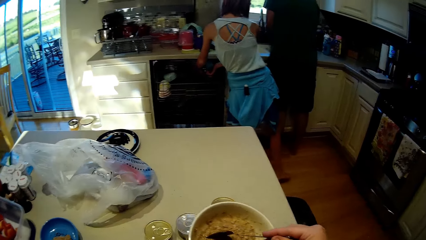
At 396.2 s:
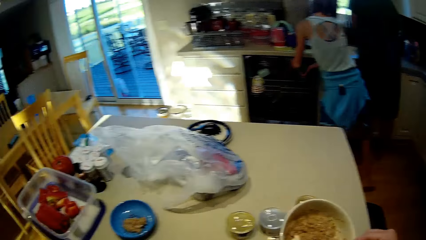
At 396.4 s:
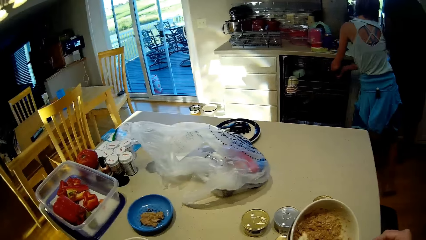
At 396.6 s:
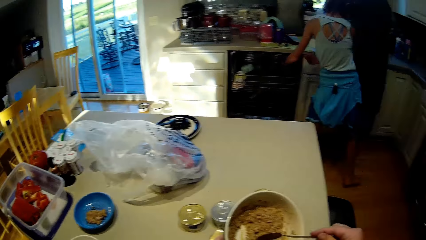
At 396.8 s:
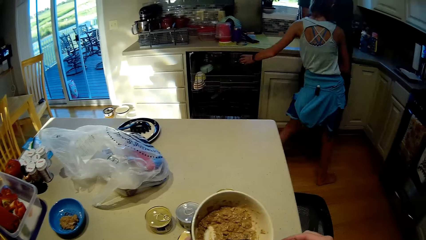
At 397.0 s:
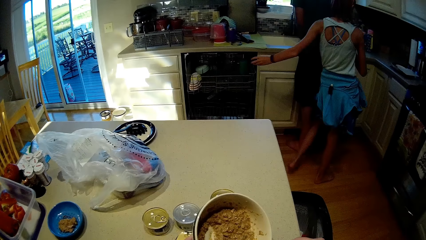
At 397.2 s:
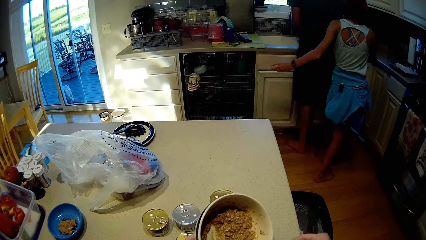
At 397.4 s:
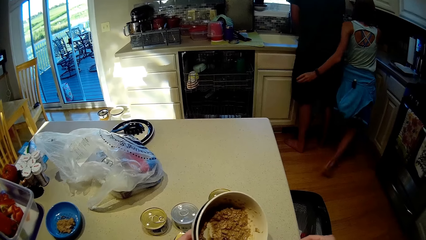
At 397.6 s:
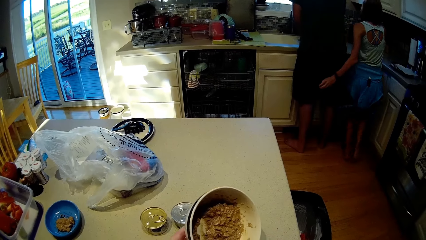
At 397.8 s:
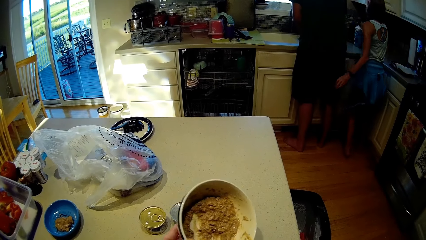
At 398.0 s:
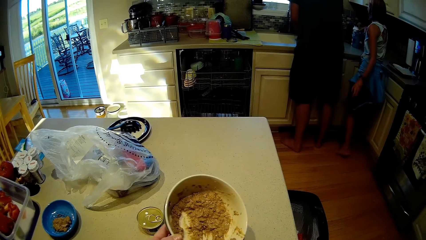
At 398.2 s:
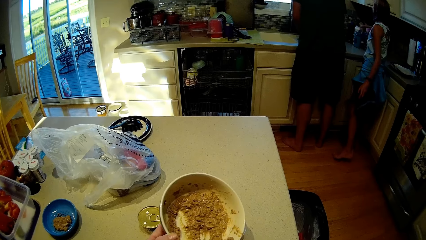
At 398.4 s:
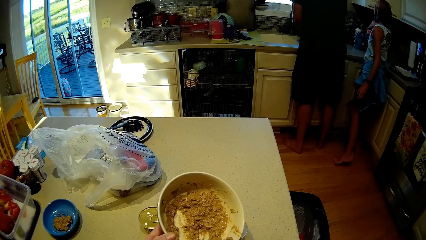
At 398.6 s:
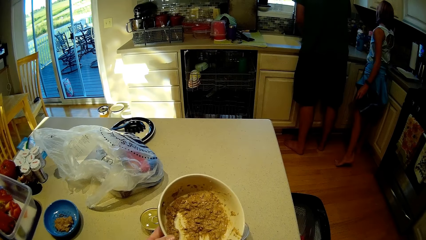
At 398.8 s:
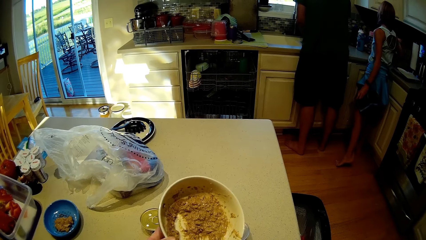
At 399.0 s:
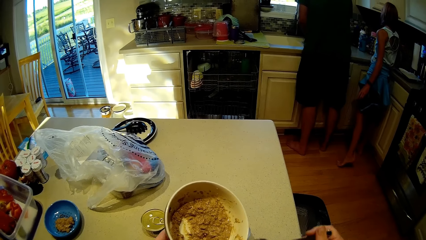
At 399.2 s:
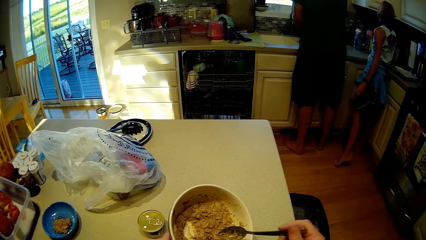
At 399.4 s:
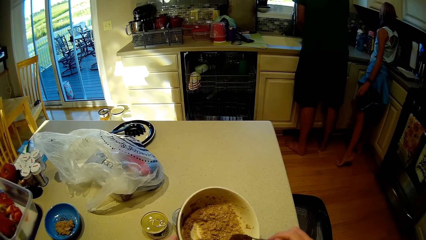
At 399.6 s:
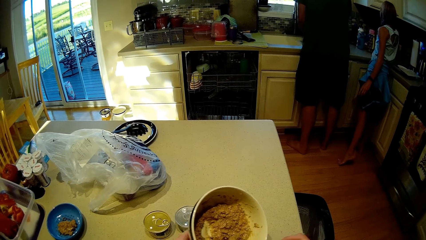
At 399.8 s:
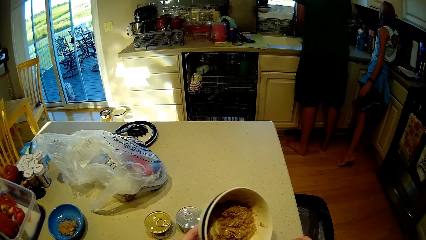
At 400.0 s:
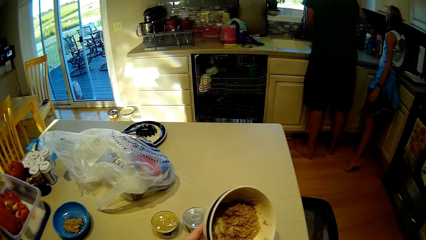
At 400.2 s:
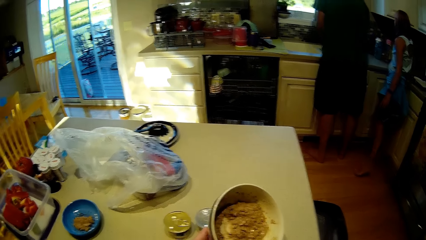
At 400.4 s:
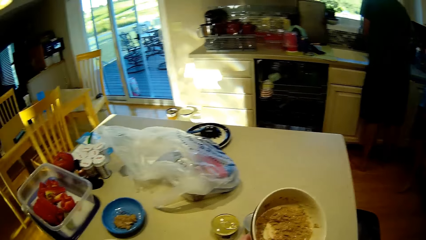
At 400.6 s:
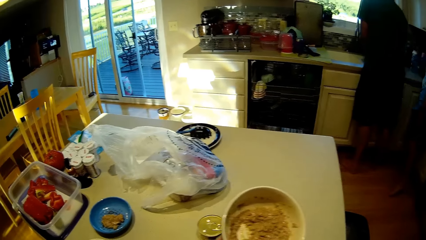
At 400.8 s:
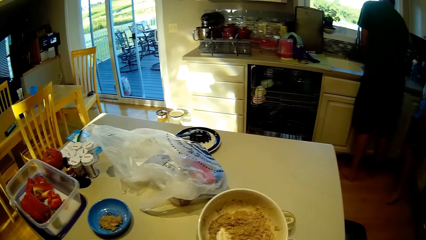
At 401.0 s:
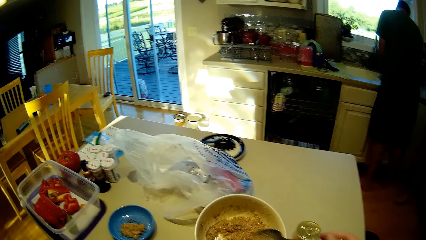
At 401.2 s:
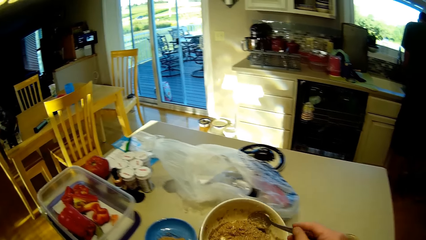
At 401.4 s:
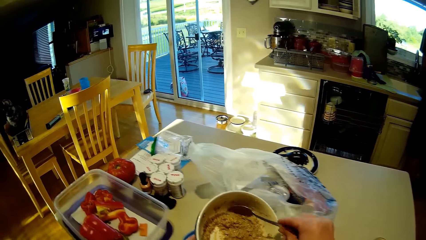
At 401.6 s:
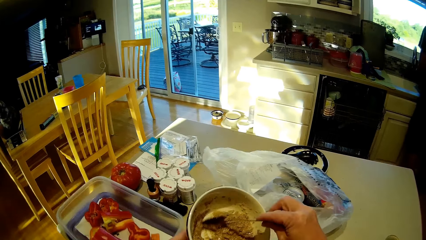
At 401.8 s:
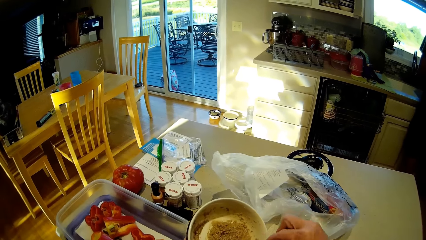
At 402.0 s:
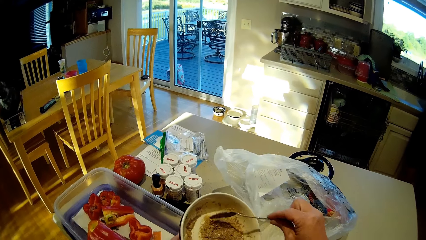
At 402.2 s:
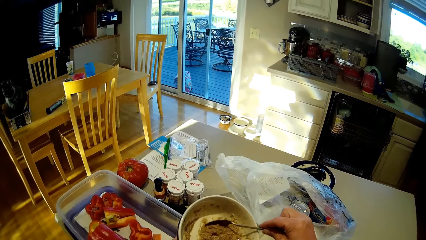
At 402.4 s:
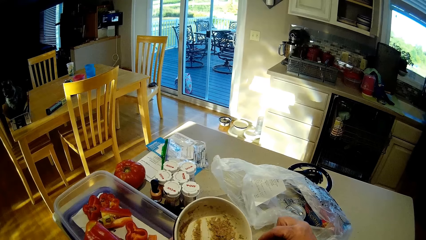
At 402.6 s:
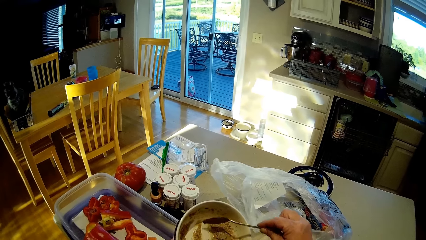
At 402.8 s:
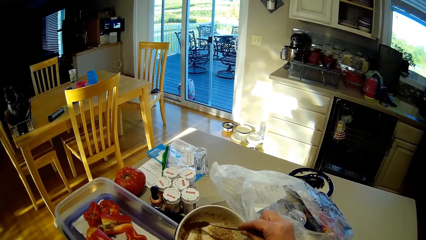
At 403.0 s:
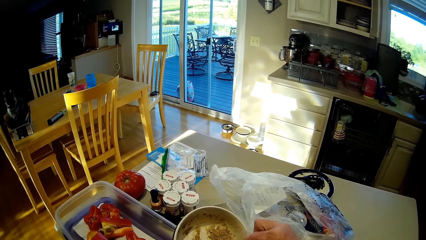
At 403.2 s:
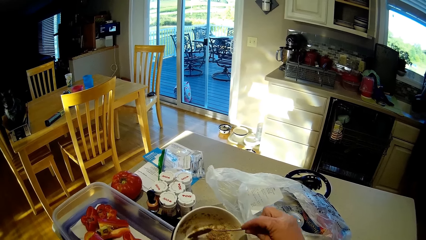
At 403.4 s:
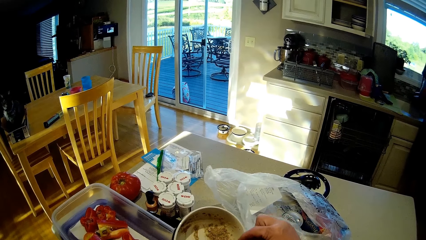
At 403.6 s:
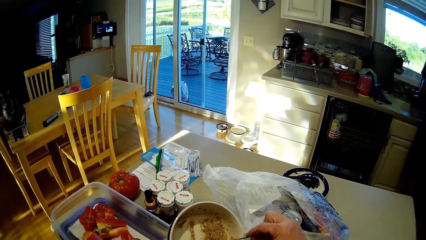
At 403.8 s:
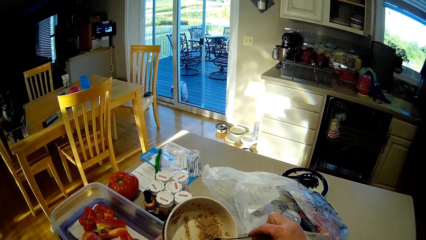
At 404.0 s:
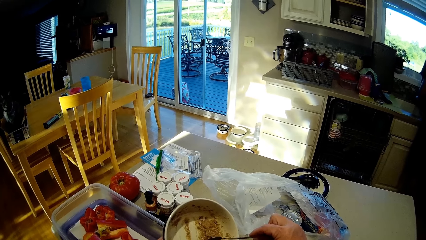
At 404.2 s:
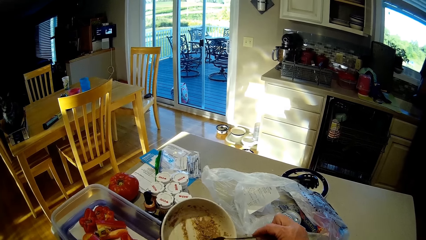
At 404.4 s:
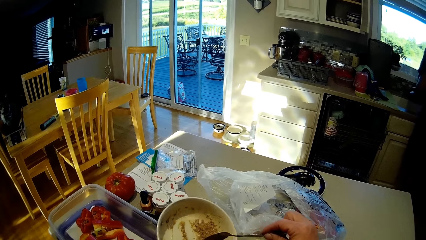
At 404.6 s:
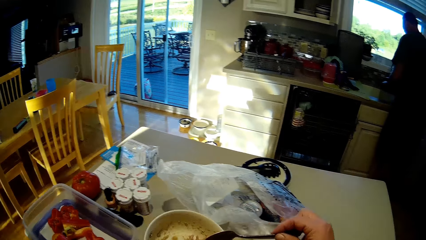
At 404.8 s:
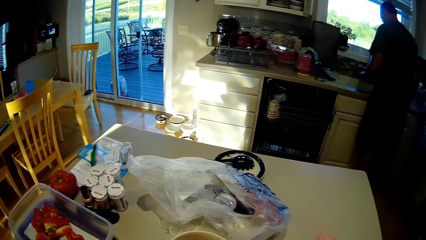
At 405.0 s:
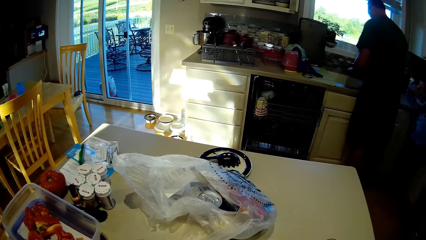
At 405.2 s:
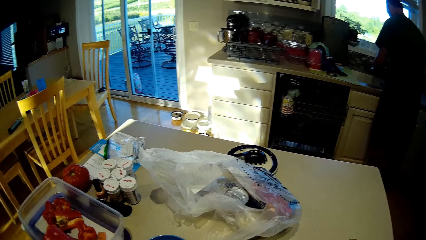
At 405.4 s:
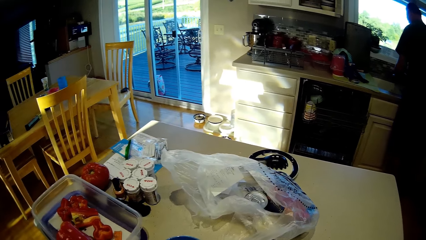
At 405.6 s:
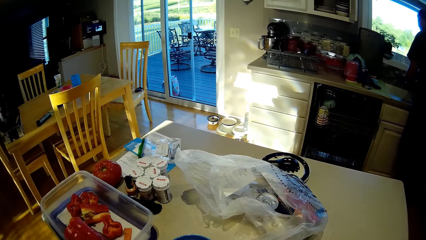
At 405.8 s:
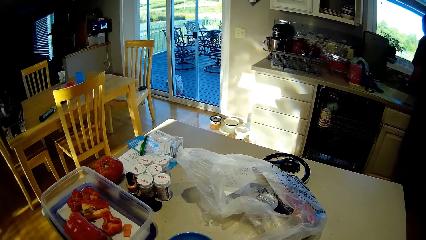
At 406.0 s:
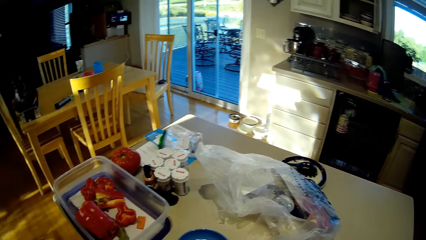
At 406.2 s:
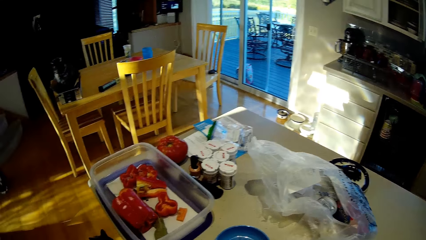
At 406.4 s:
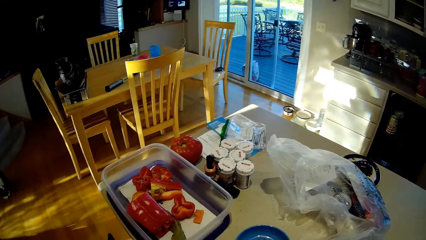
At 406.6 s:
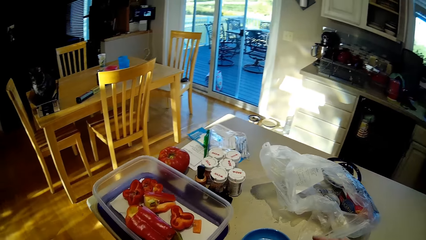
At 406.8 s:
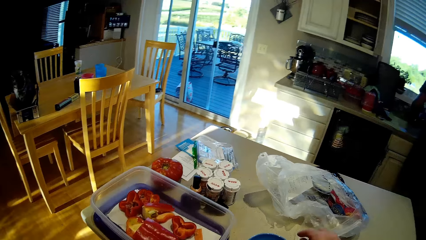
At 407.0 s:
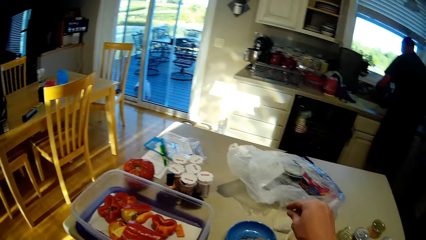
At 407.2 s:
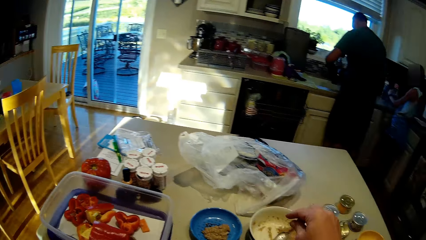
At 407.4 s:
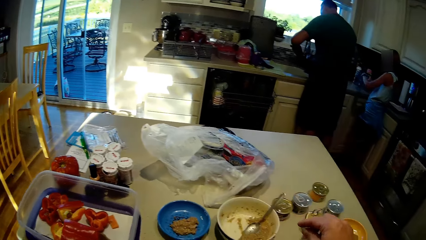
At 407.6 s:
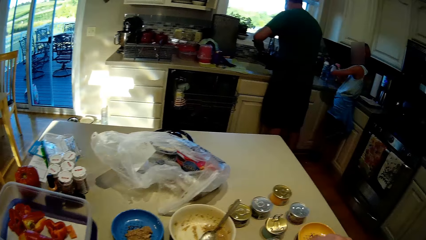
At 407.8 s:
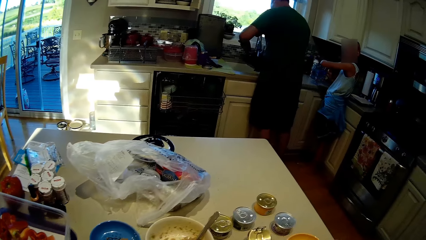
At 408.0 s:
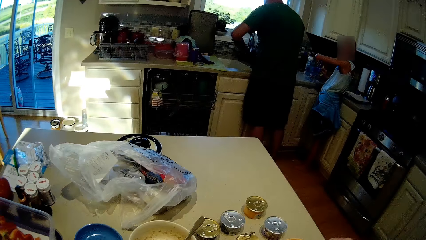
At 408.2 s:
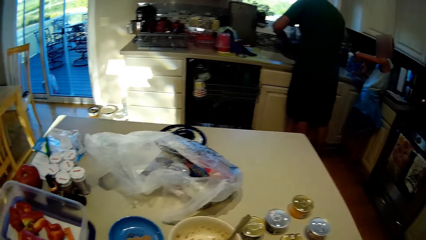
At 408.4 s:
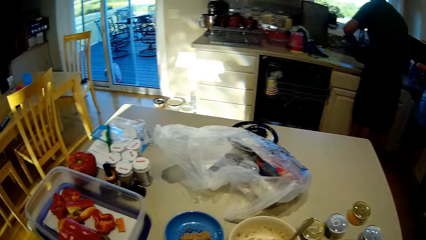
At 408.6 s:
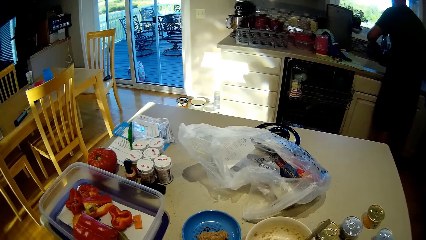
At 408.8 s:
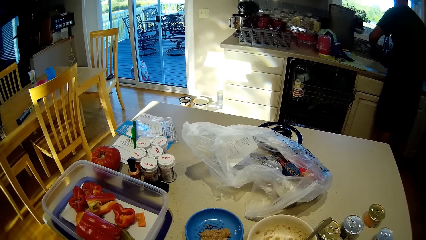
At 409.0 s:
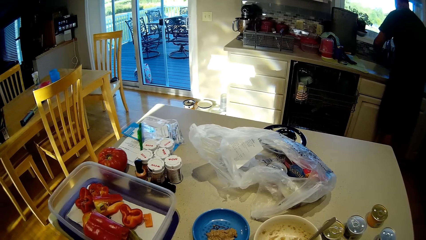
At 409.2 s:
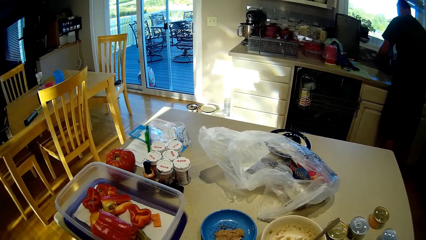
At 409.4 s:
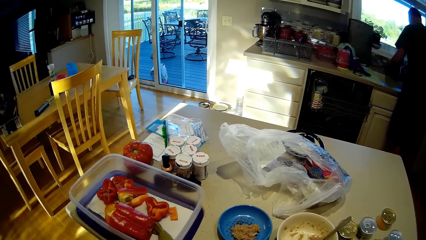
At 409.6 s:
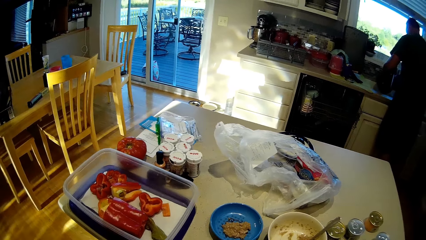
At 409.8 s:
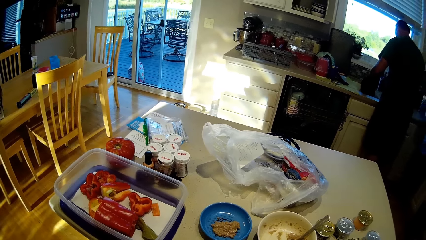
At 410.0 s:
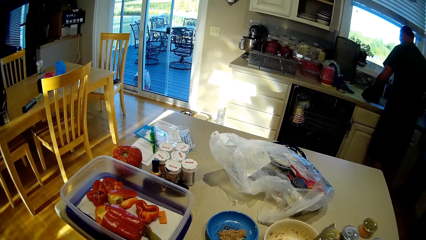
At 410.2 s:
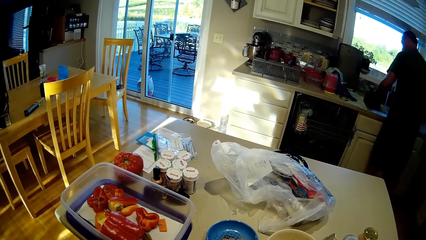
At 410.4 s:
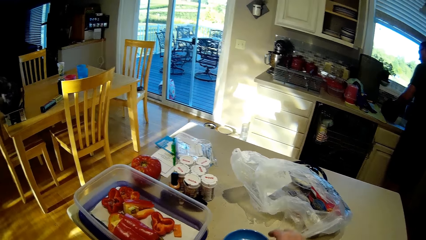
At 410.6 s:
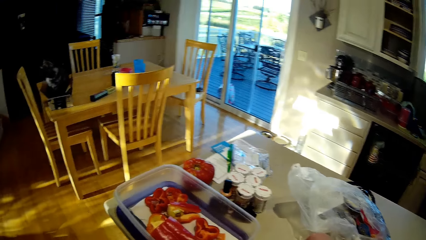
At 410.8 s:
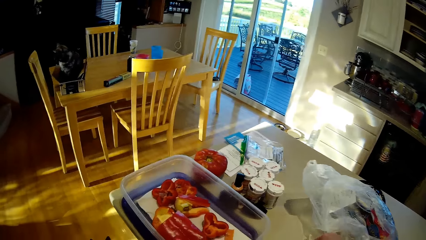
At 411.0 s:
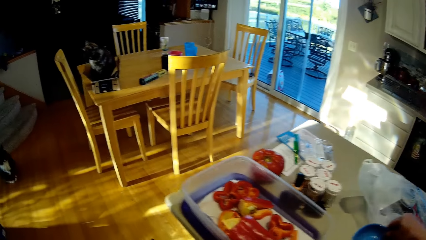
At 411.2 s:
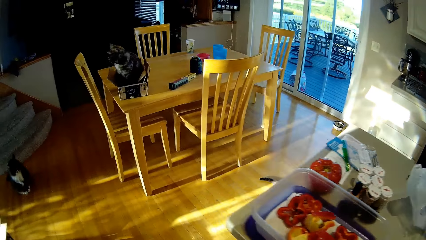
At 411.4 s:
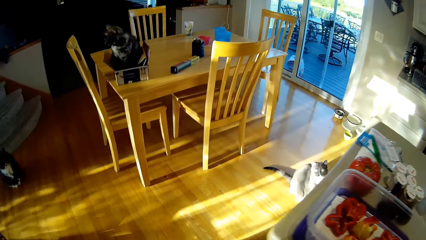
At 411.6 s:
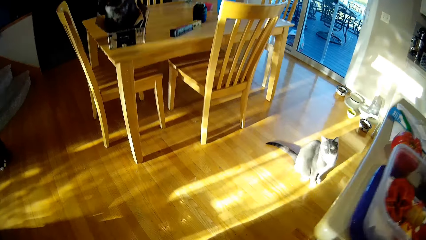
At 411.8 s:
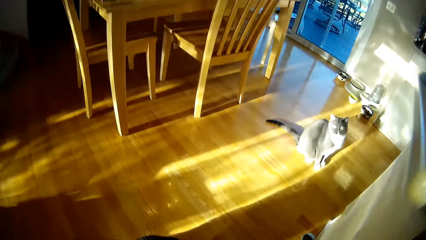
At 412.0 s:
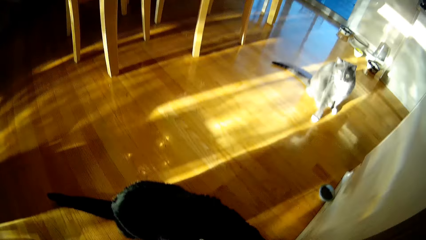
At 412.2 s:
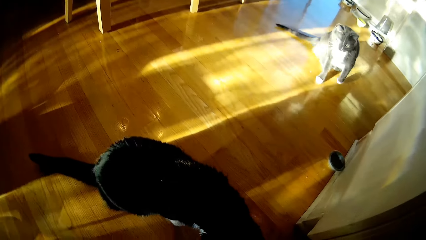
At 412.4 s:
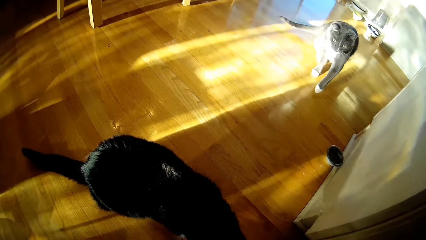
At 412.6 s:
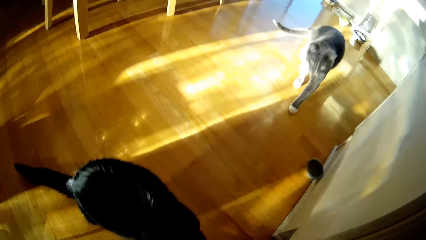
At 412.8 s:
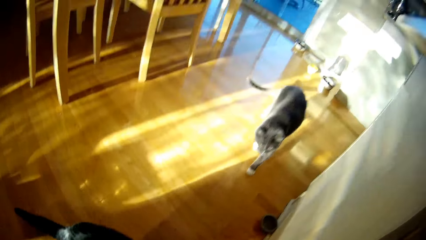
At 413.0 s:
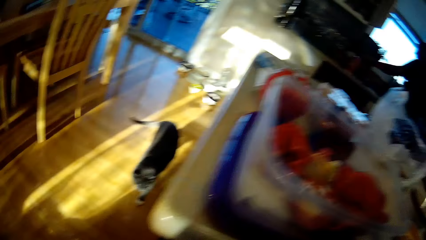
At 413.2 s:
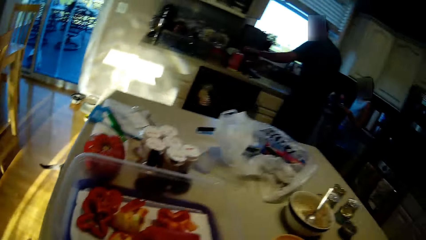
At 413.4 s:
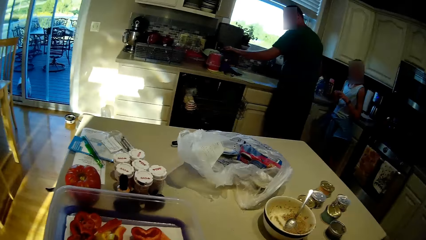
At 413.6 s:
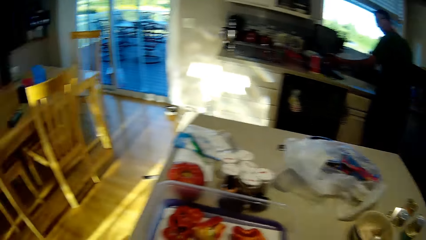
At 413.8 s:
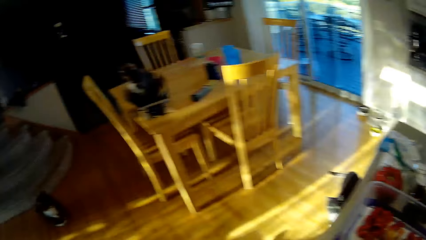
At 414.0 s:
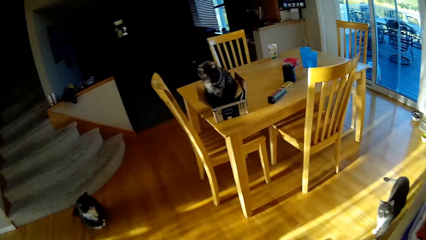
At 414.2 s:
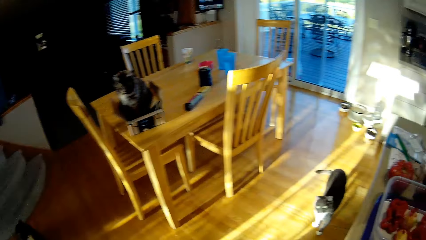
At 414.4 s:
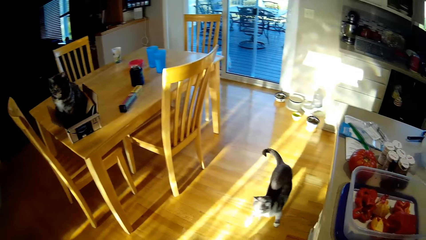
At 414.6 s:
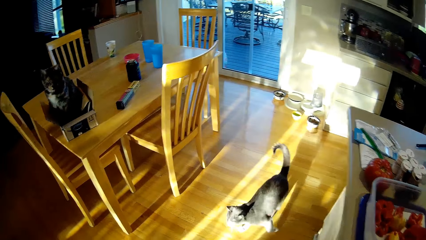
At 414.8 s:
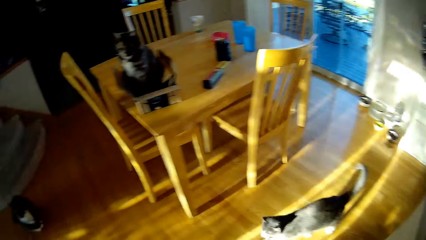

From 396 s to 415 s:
The camera wearer moves around. A person places a glass into the drawer. The camera wearer puts the mixer into another plate. They walk around and stare at a bowl. They scoop something with a spoon. They stare at the bowl. They place the bowl on the table and look around.
